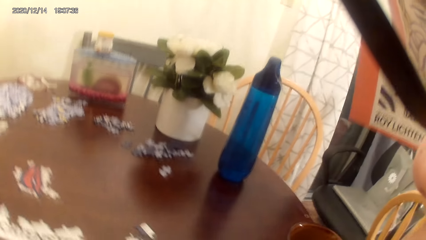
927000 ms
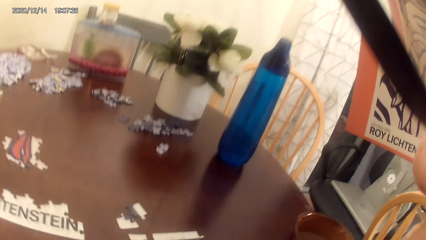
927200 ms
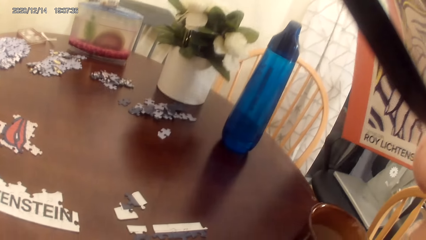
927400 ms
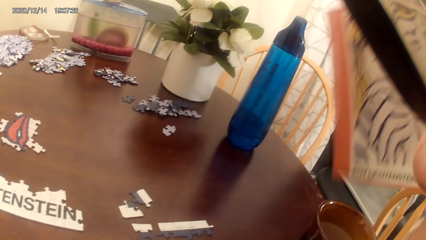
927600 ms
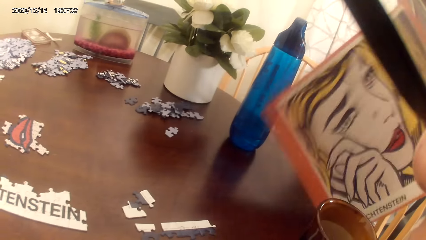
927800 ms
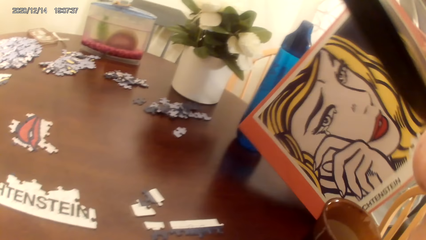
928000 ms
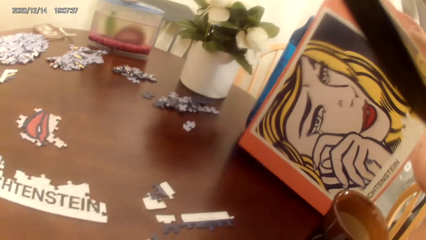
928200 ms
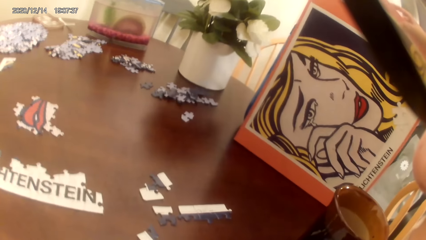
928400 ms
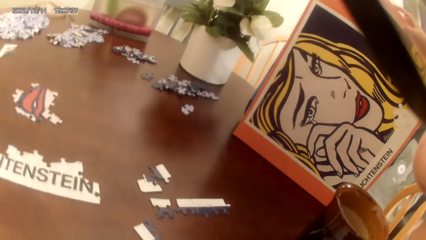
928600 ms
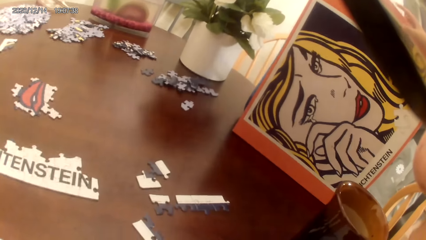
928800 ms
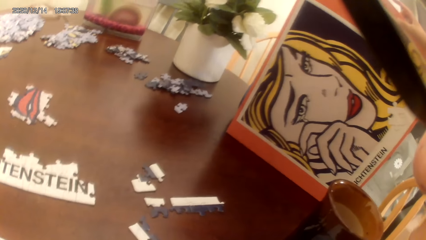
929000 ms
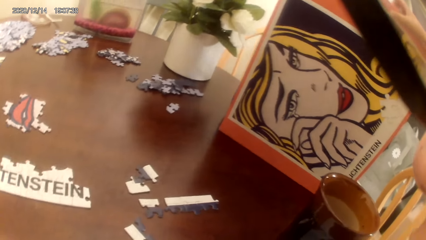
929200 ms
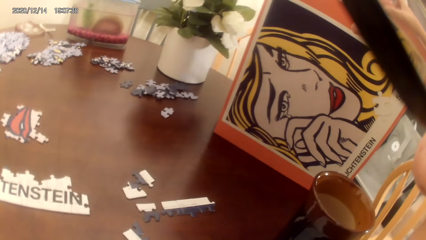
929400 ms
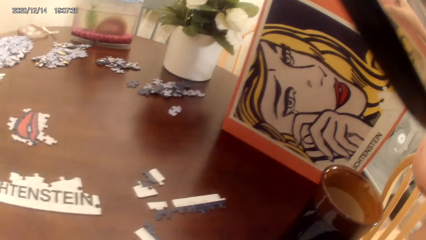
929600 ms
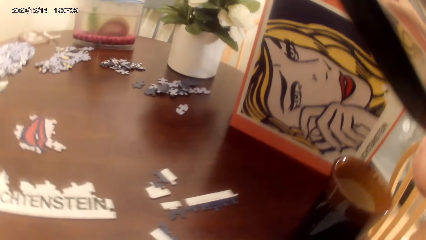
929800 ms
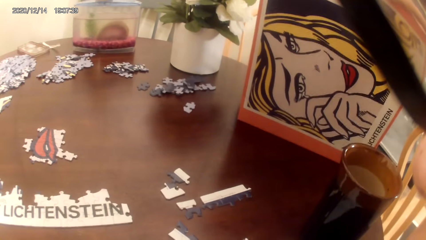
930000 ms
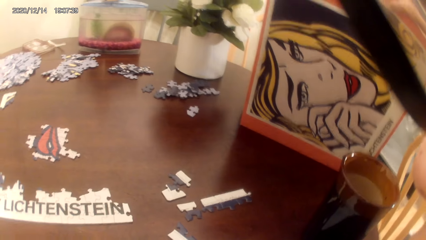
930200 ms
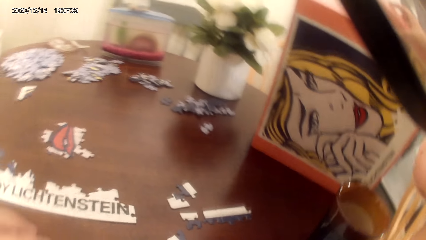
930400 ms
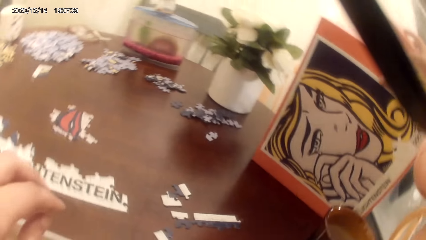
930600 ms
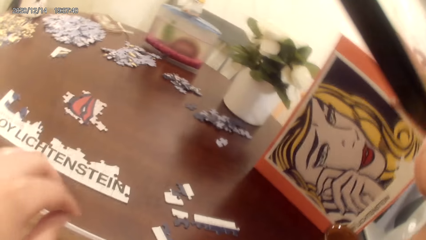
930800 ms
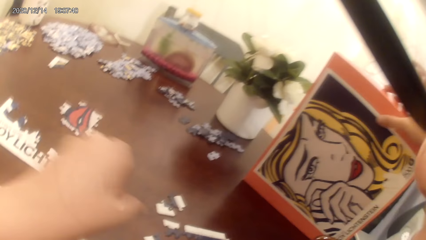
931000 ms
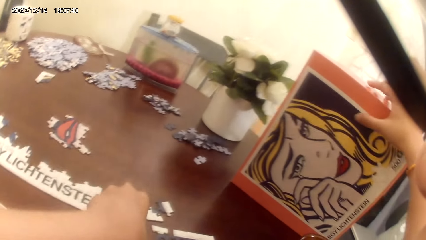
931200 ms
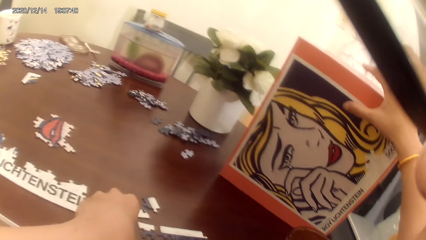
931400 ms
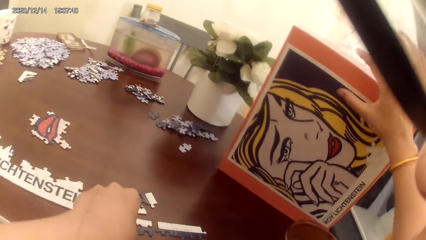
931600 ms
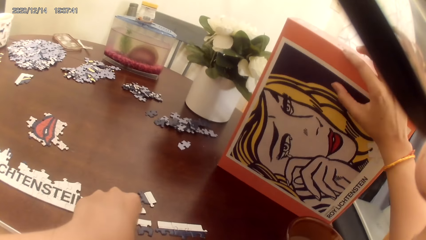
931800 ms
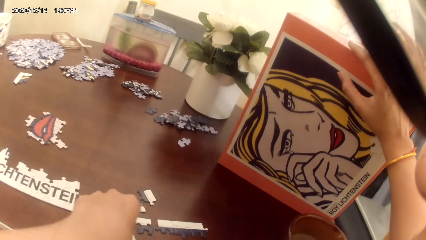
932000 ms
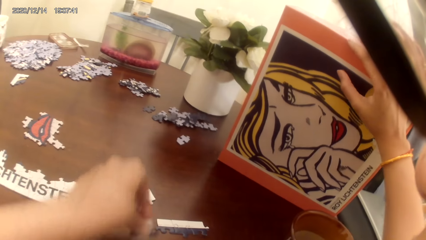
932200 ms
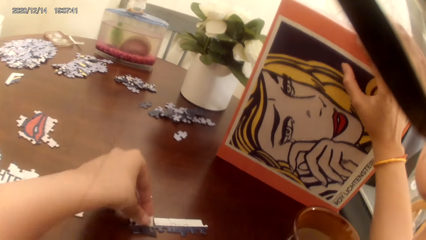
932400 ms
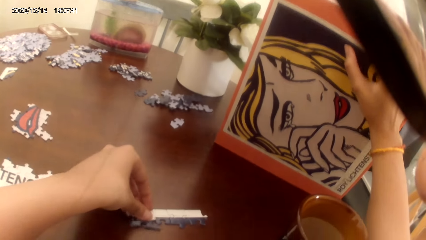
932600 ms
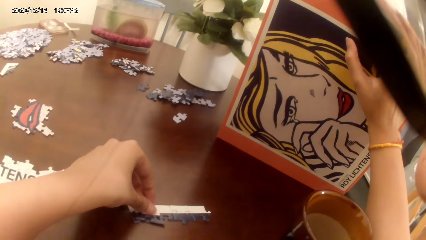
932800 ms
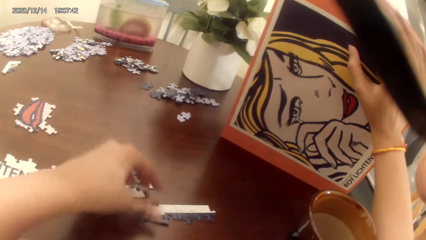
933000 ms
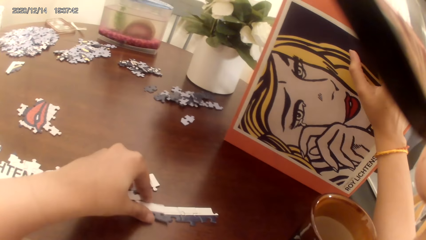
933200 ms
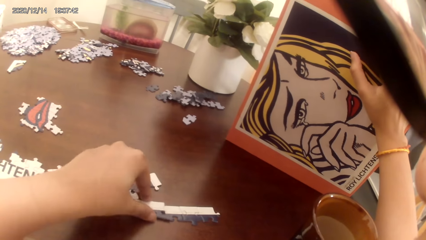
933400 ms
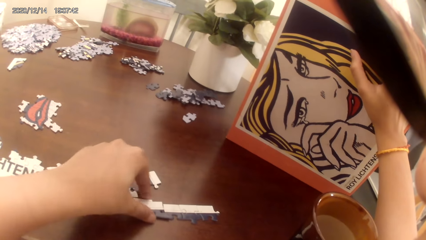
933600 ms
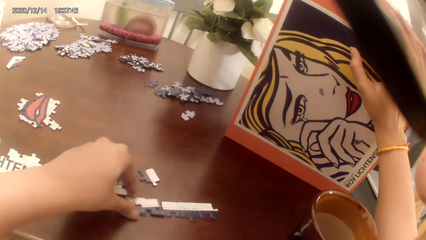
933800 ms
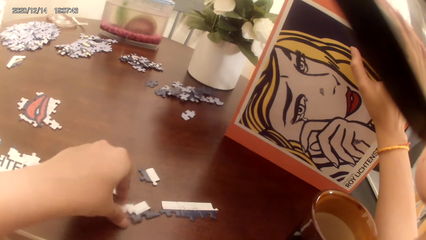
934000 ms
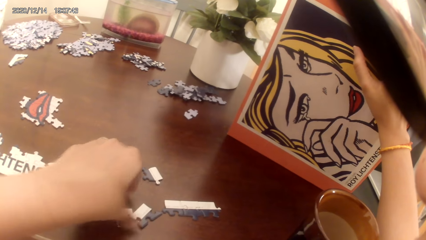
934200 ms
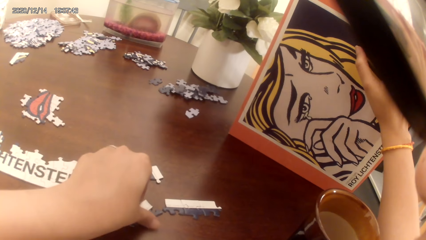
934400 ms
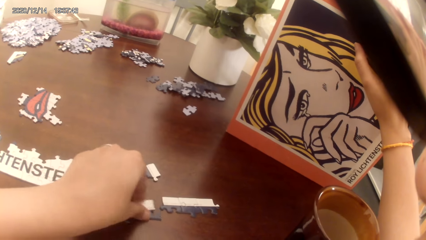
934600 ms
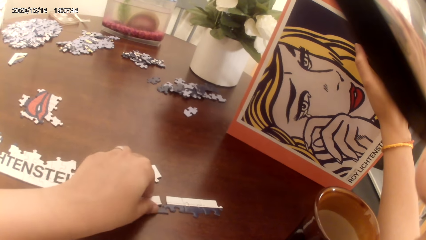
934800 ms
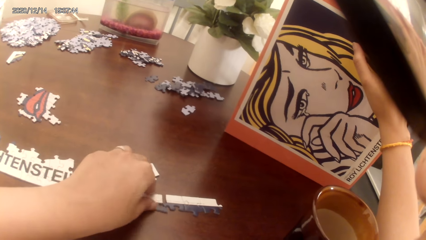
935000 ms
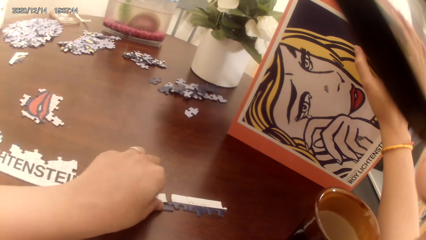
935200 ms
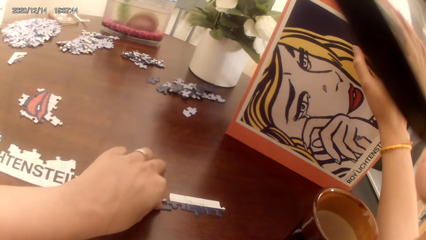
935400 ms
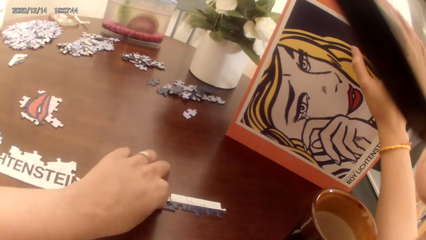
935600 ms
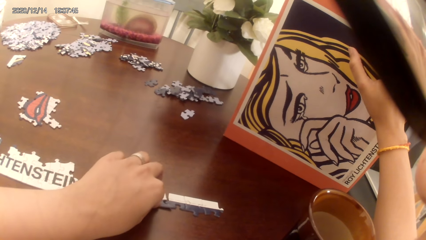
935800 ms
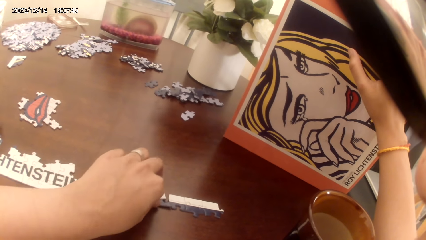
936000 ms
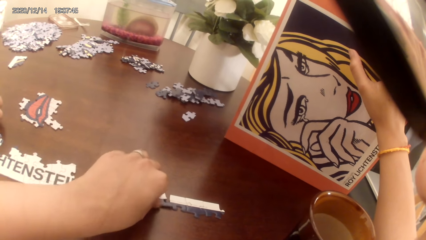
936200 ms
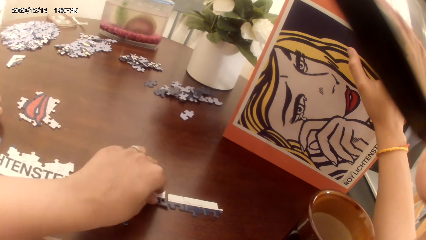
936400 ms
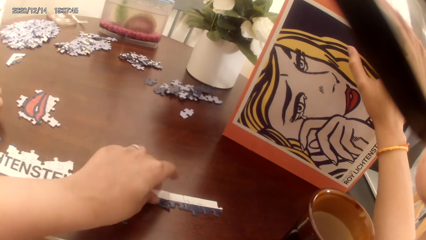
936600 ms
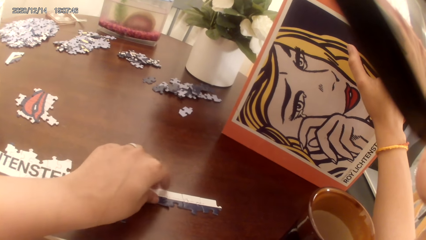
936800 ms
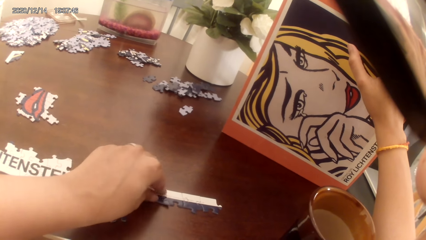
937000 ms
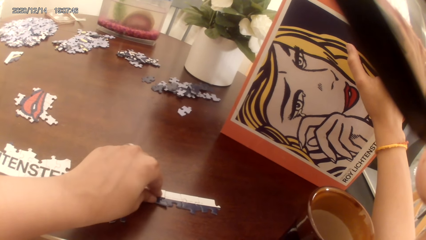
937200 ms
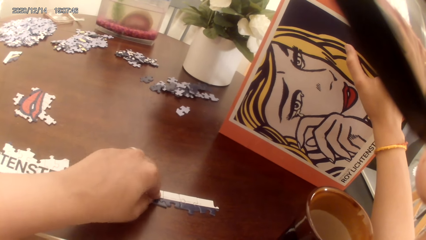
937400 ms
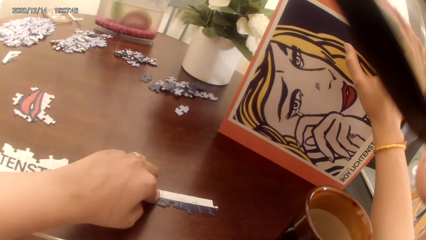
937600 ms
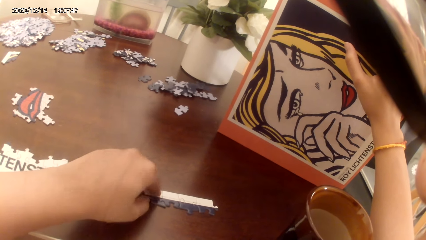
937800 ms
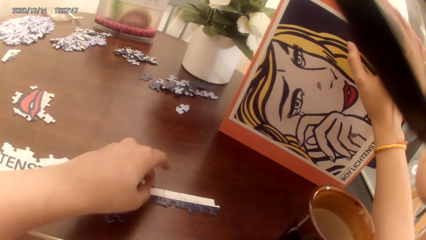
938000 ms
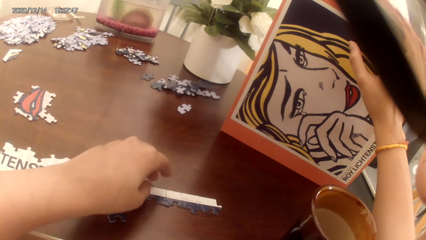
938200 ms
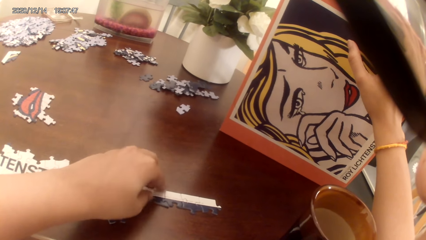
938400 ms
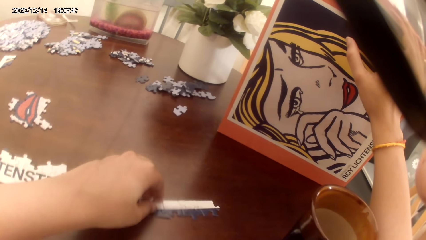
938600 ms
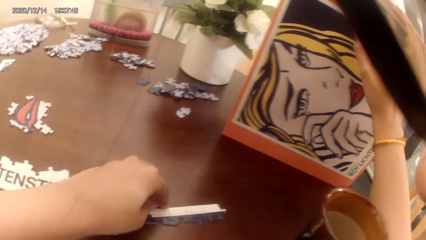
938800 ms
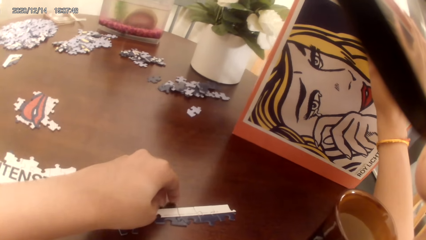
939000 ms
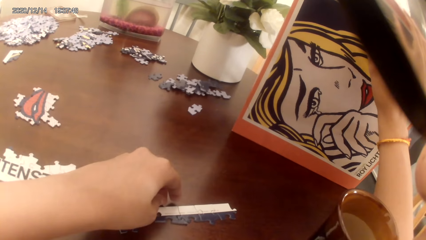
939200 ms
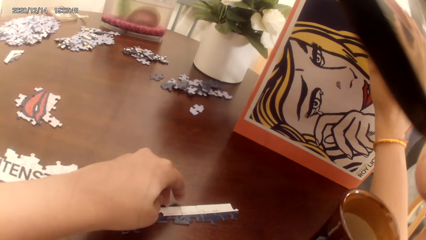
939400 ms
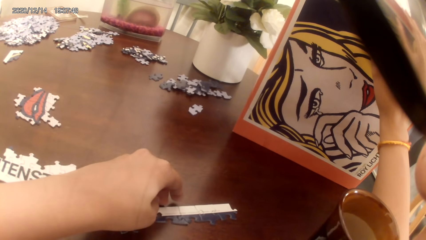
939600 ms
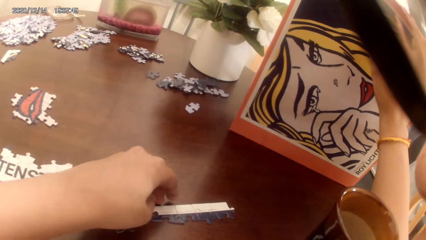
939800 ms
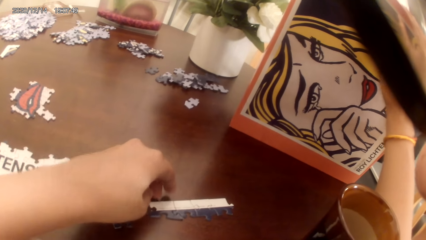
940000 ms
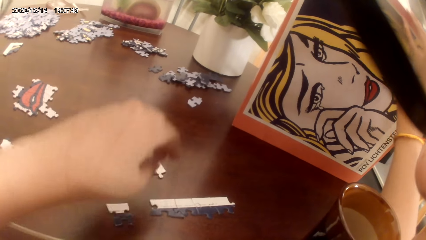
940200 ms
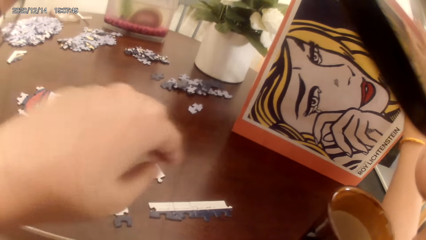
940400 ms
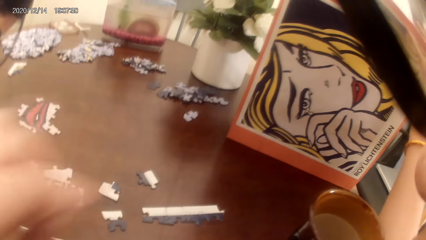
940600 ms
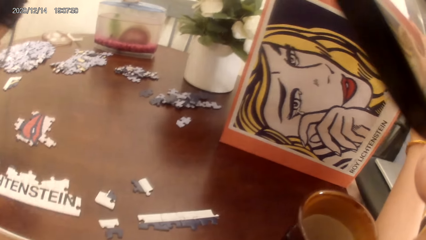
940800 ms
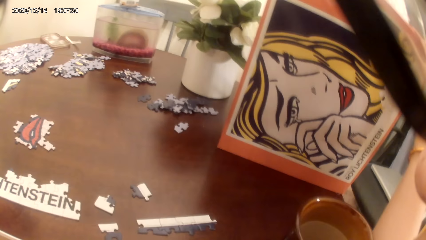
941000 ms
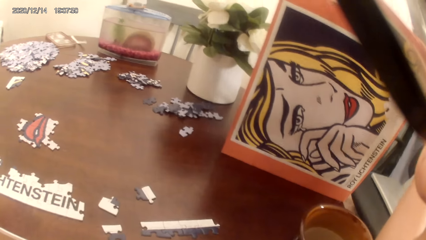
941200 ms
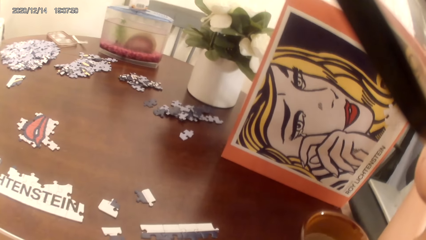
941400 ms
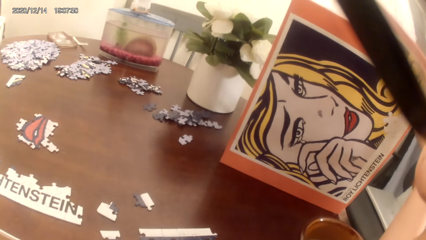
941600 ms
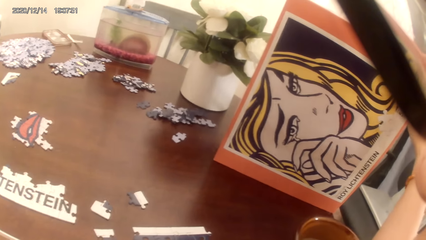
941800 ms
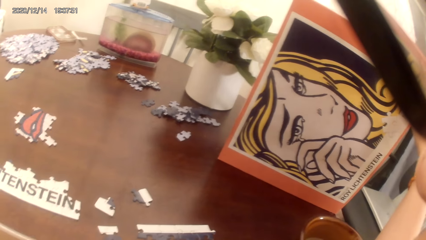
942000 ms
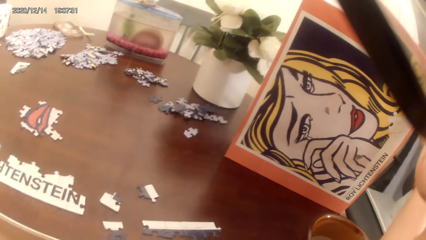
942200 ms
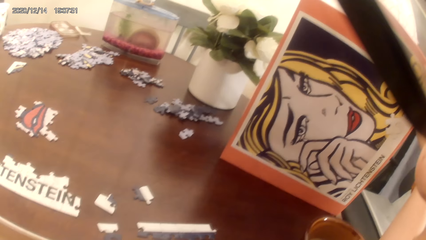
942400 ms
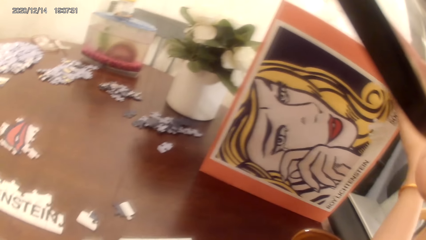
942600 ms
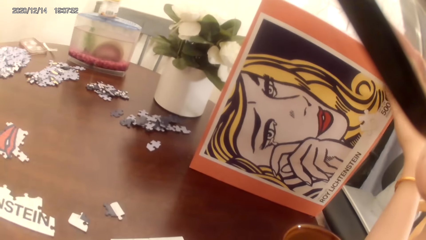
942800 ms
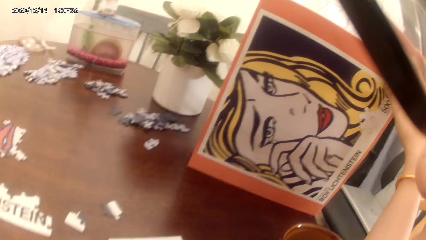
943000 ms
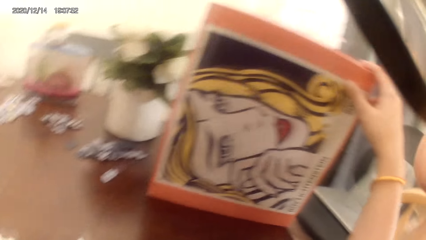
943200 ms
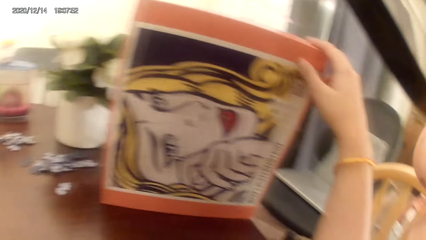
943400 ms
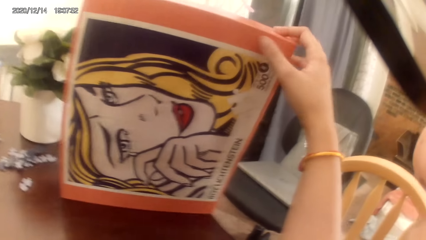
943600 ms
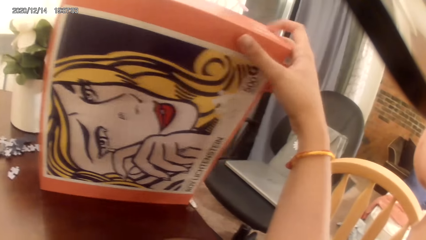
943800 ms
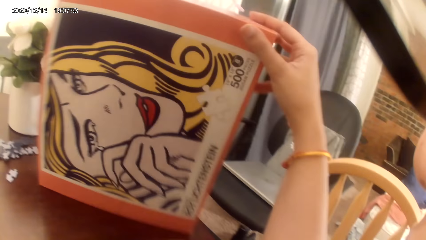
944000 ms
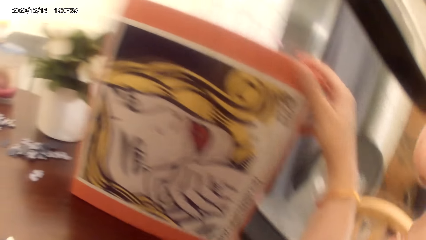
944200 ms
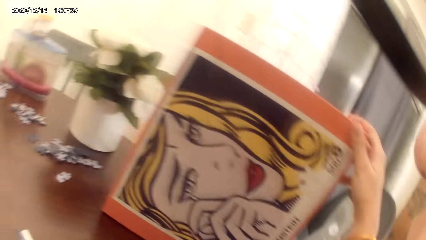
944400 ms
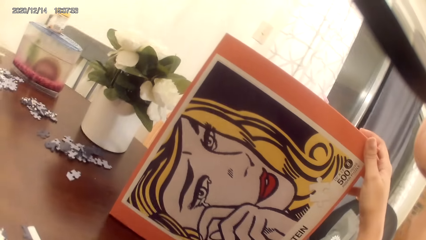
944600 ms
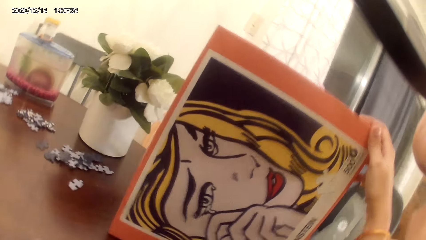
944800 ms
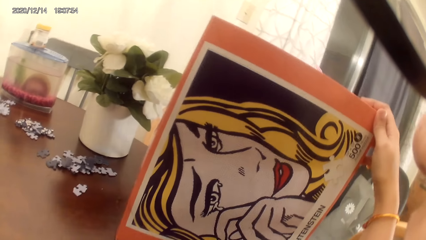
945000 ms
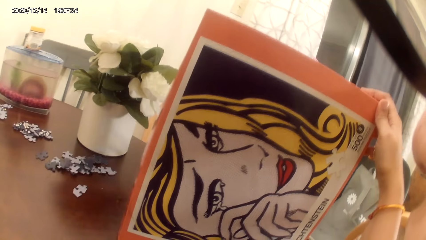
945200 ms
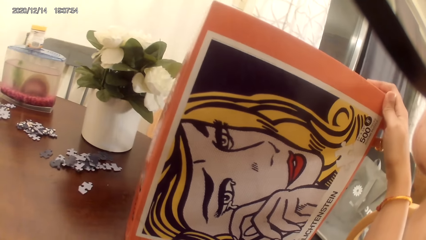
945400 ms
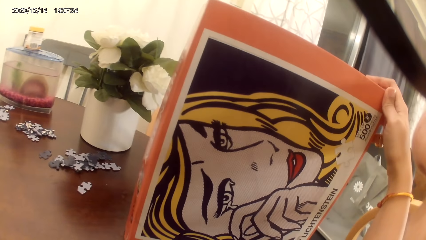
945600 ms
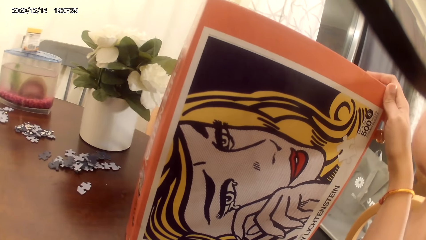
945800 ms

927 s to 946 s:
The camera wearer puts the dominoes game cards plastic bag on the cardboard. They place a portrait on a table. They play the game. They act on a song from a radio. They make a puzzle. They play the game. They hold the portrait.
